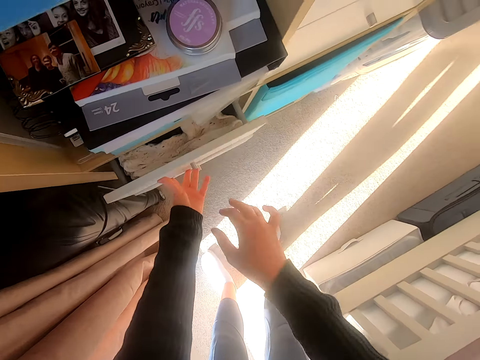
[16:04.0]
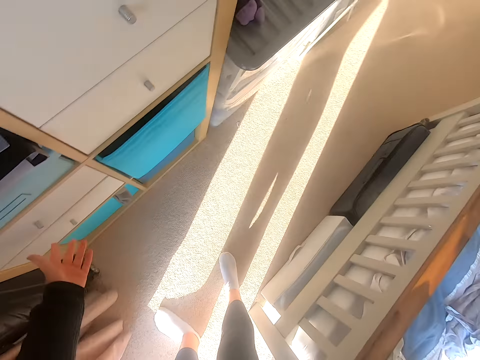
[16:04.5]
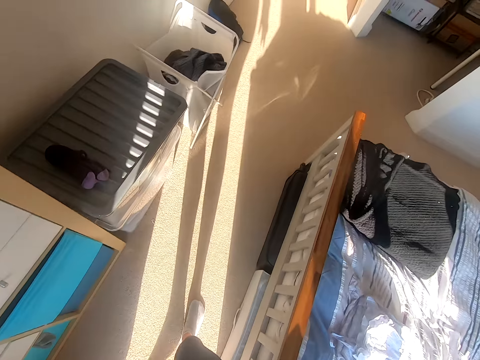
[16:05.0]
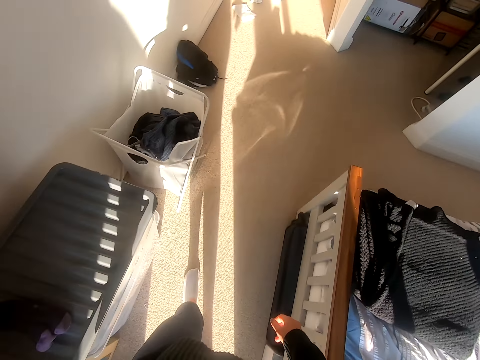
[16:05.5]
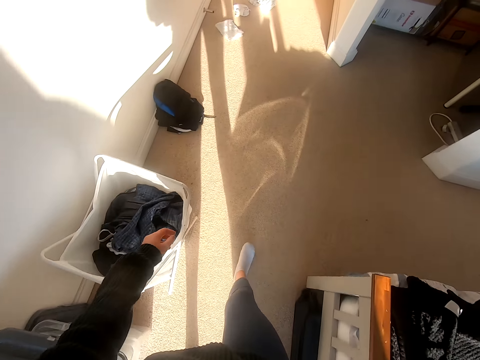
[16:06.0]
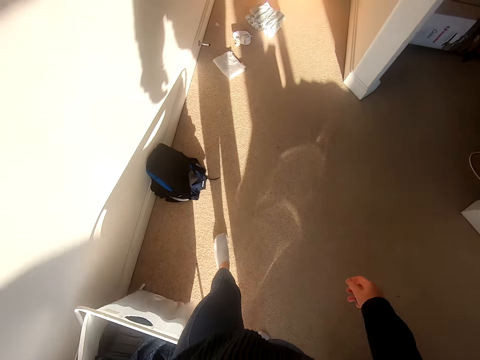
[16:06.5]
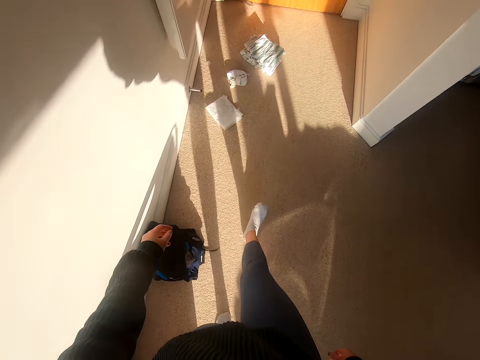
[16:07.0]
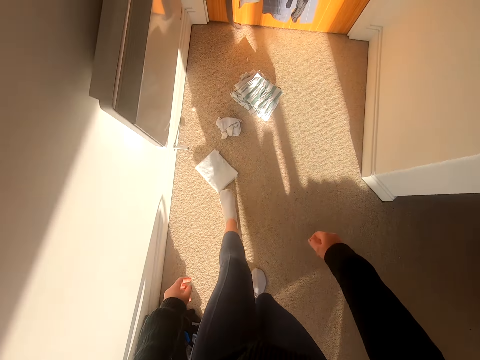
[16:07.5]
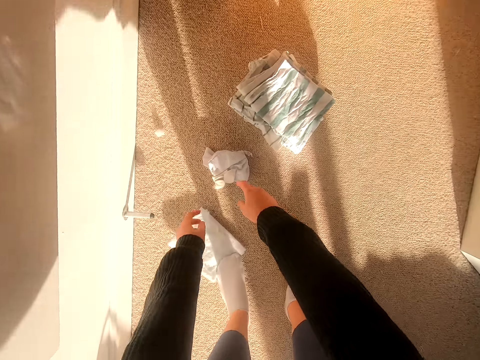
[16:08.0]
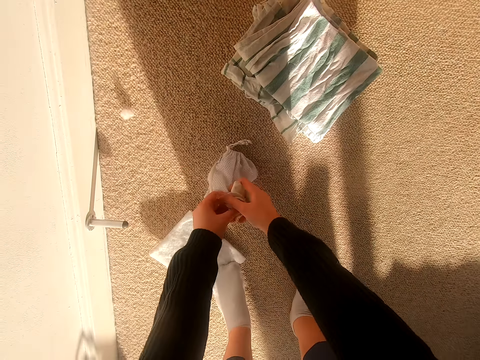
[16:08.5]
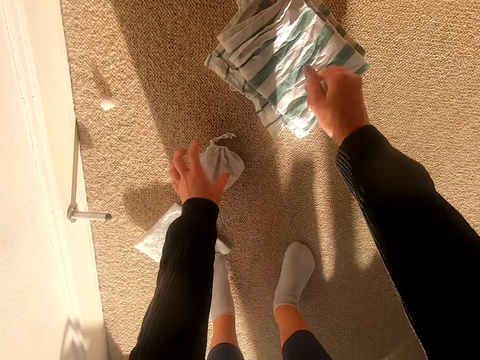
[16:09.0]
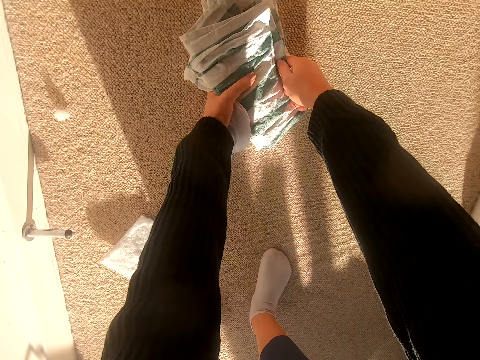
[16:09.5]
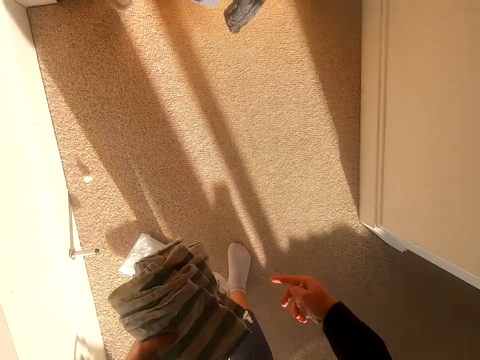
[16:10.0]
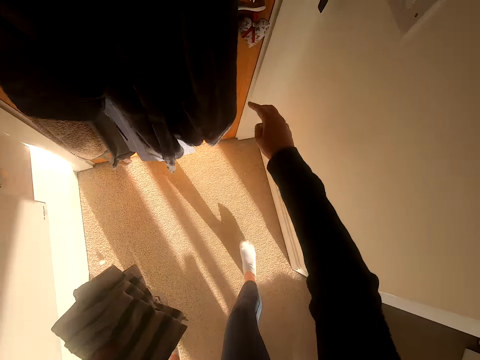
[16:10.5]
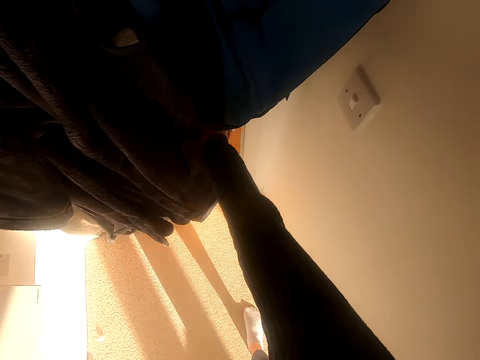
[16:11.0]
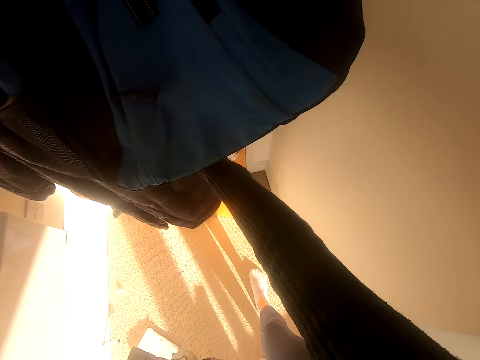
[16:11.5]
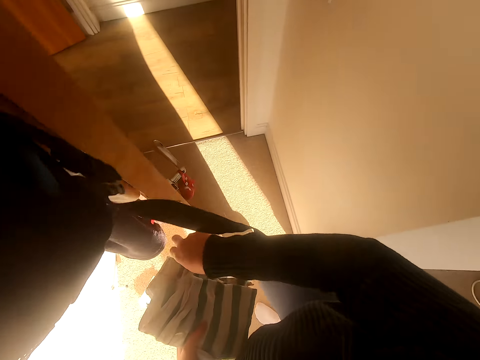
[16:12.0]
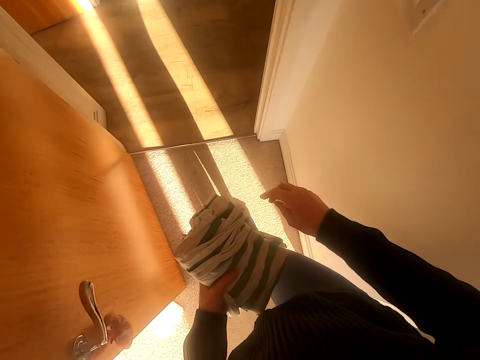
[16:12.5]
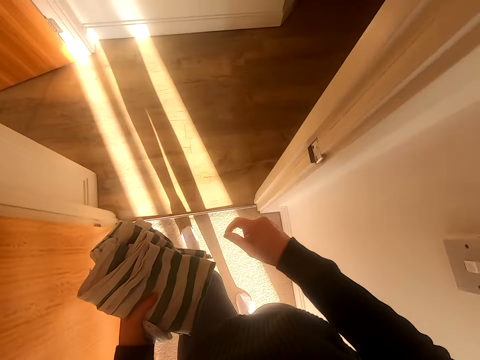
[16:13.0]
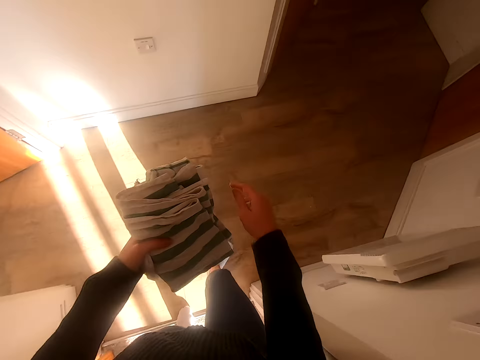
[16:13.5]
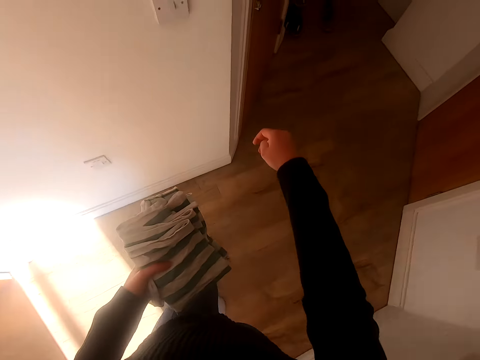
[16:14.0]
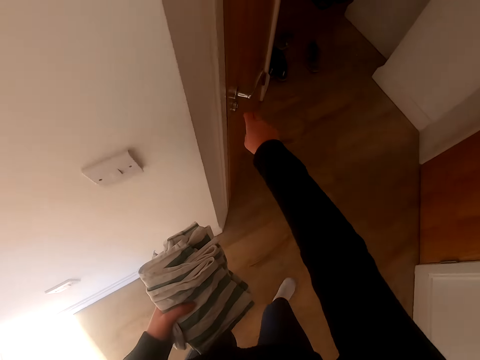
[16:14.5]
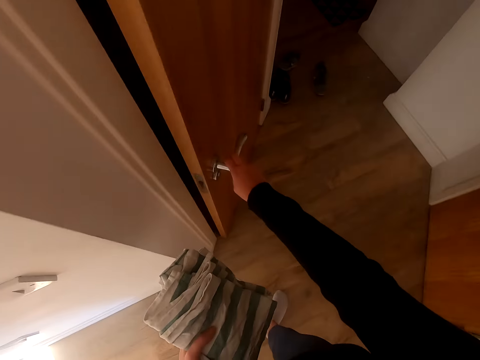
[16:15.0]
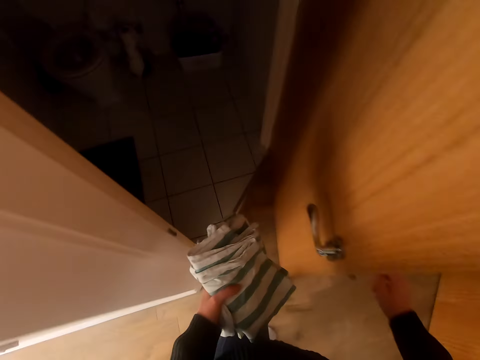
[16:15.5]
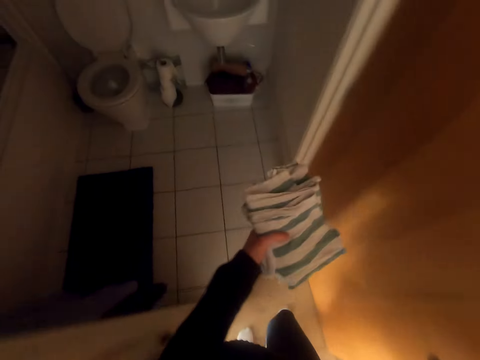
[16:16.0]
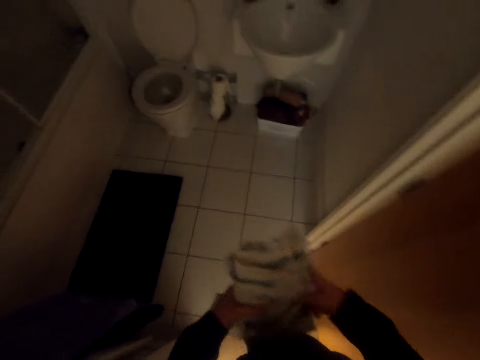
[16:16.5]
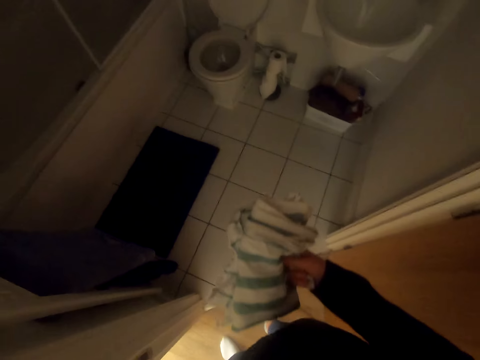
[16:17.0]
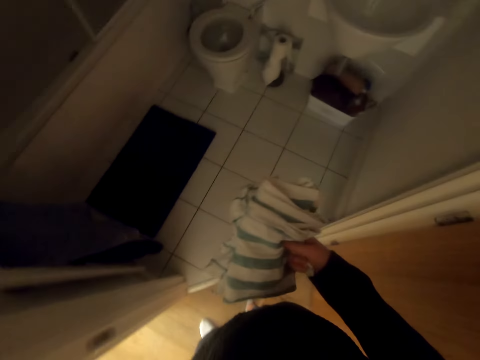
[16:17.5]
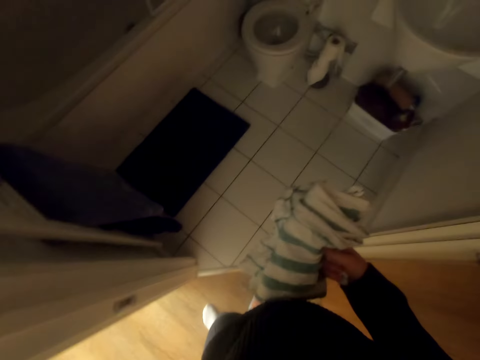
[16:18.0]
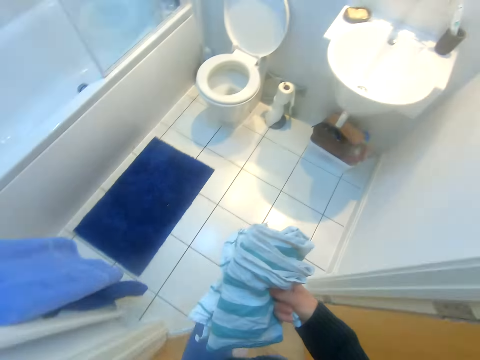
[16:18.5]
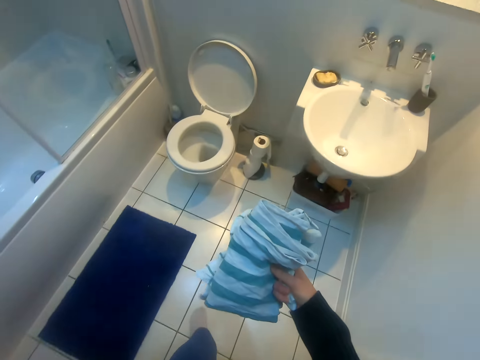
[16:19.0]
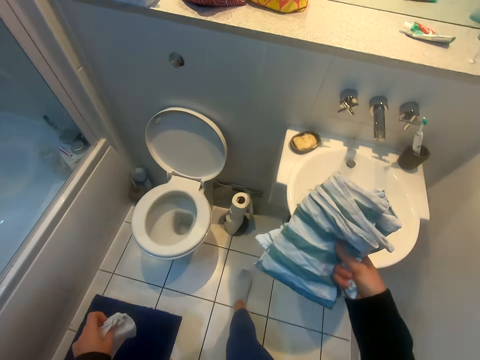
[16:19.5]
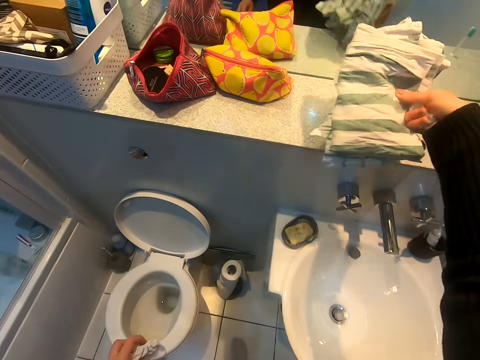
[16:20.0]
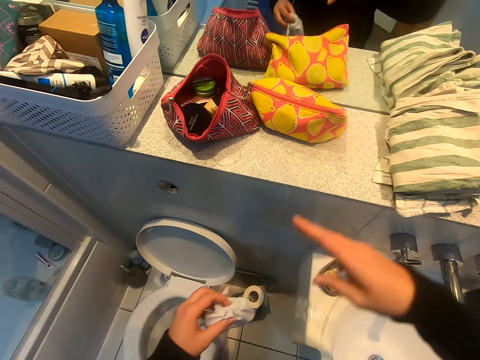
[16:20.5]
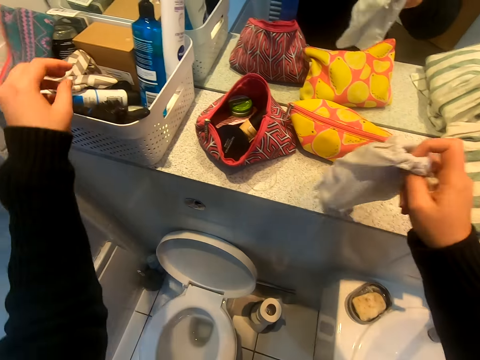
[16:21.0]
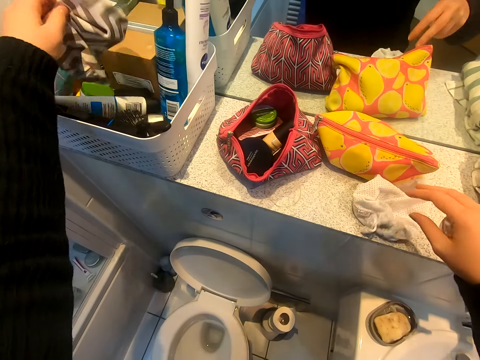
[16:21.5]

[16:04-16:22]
The camera wearer closes the drawer. They walk around the room. They squat. They pick a cloth. They pick a cloth again. They pick up a towel. They stand up. They open a door. They walk out of the room. They walk around the room. They open the washroom door. They walk in the washroom. They switch the cloth to the other hand. They switch on the light. They walk in the washroom. They put the cloth on the wall or countertop. They switch the cloth to the other hand. They pick a purse.

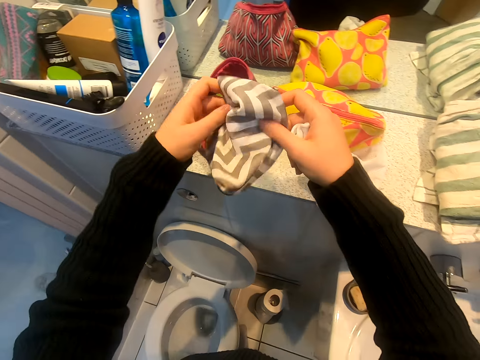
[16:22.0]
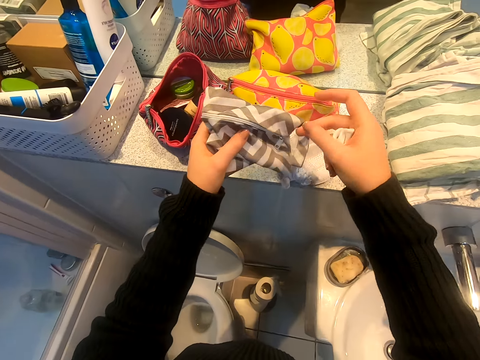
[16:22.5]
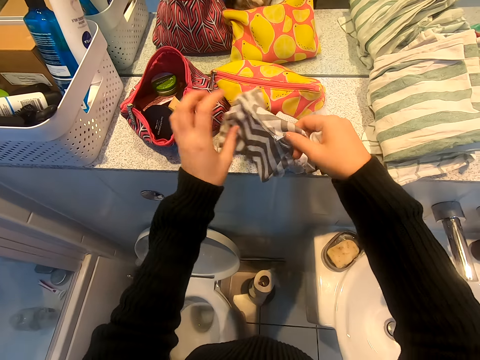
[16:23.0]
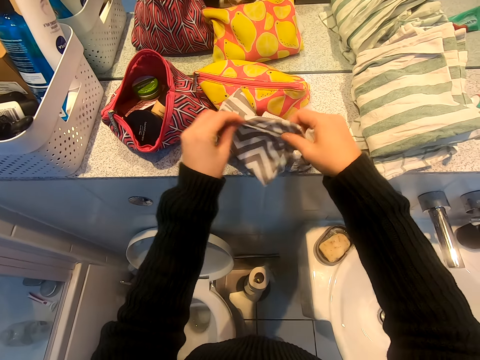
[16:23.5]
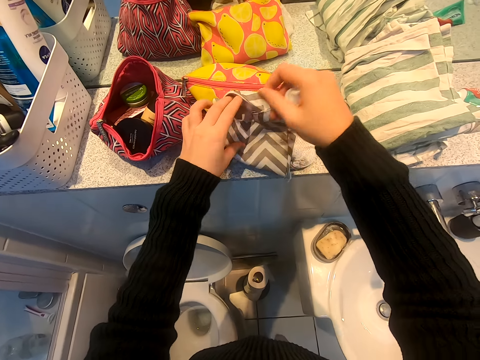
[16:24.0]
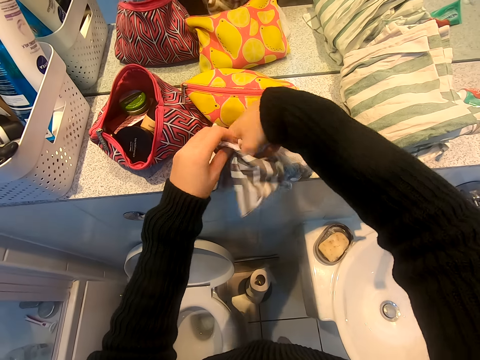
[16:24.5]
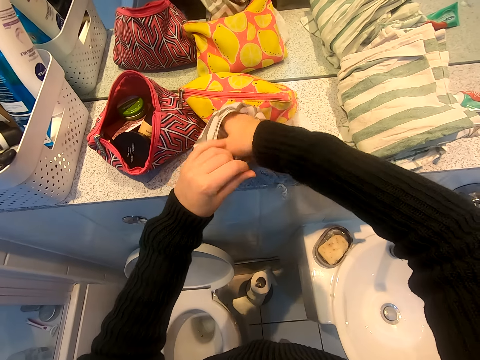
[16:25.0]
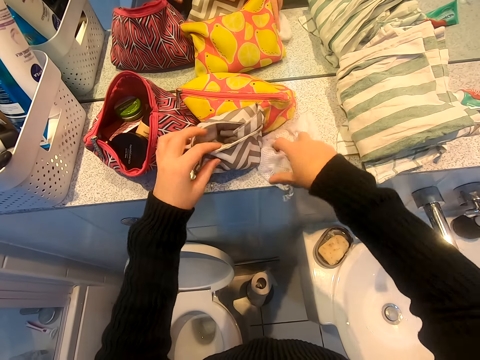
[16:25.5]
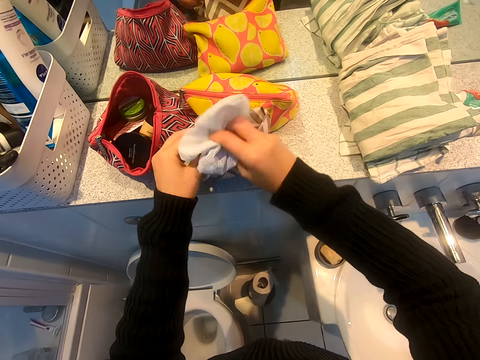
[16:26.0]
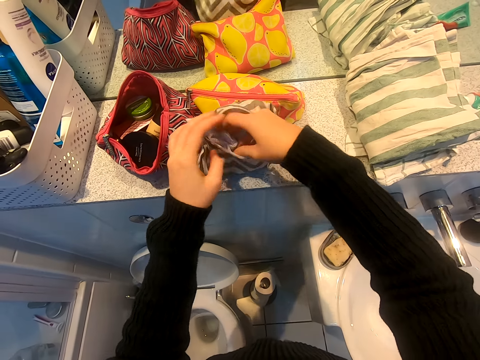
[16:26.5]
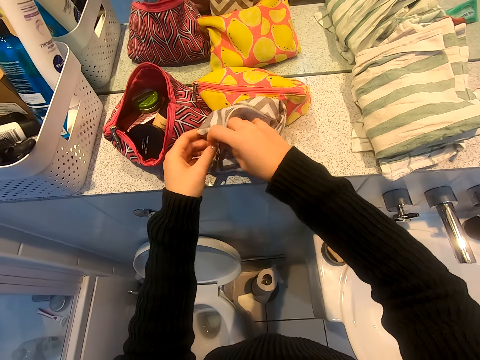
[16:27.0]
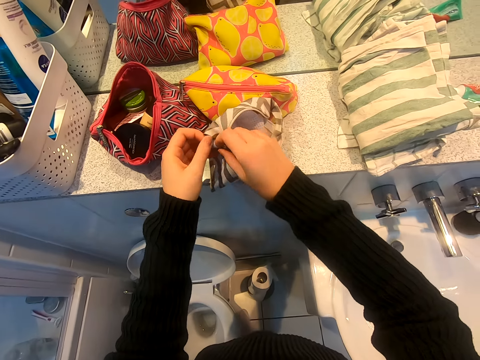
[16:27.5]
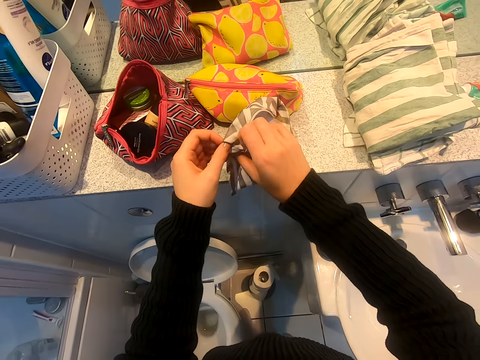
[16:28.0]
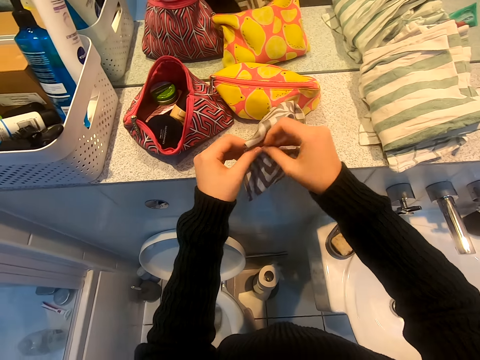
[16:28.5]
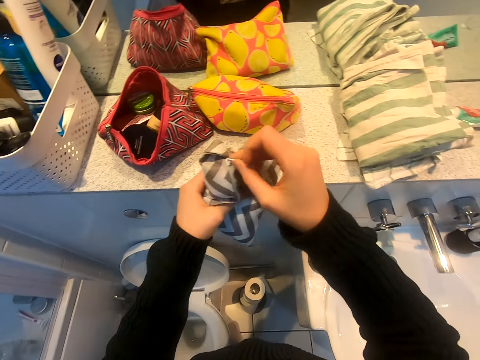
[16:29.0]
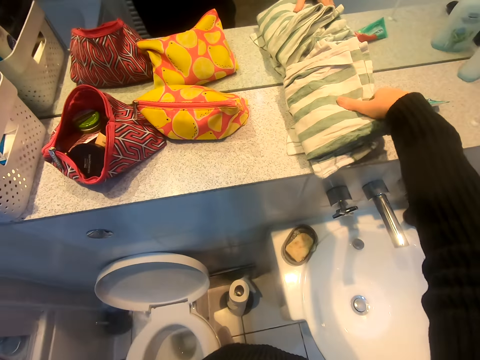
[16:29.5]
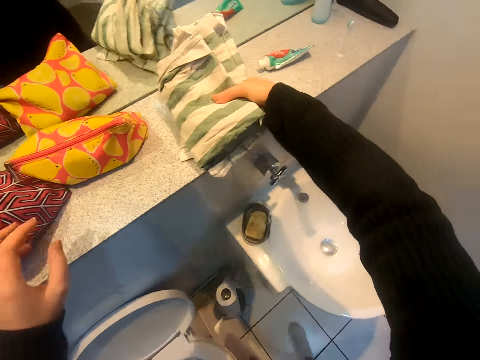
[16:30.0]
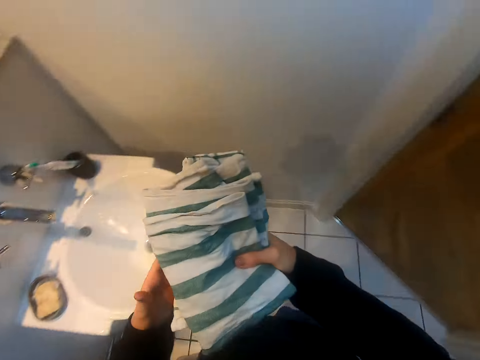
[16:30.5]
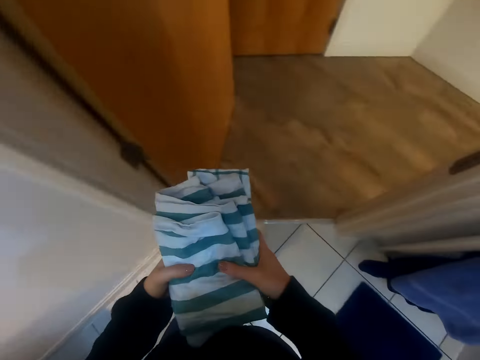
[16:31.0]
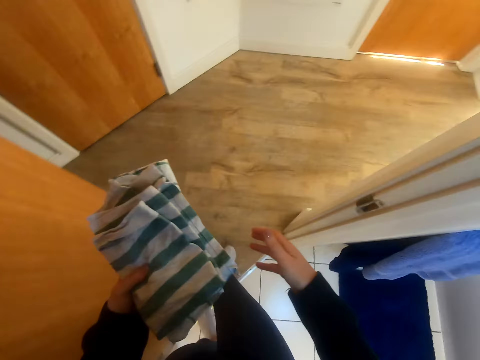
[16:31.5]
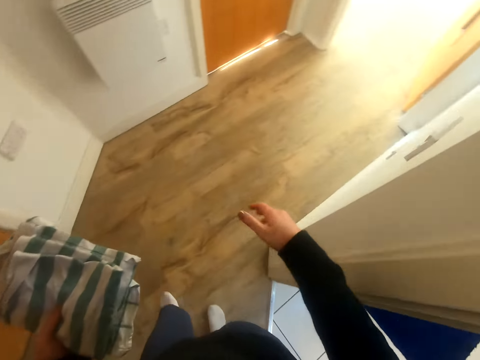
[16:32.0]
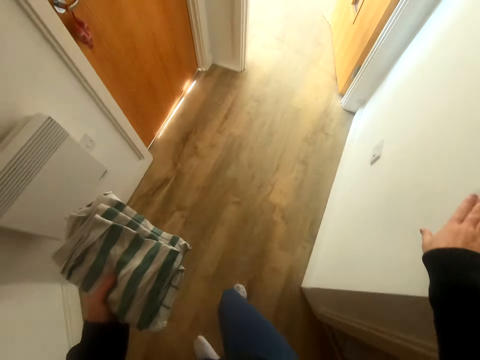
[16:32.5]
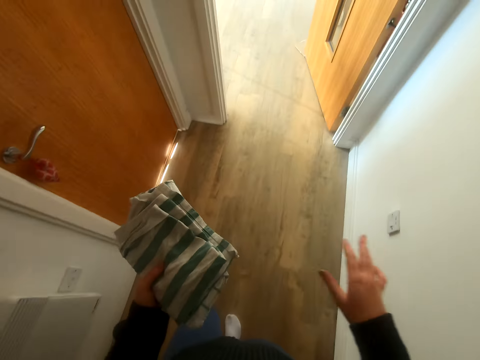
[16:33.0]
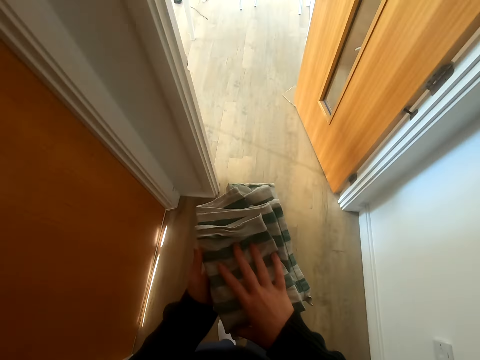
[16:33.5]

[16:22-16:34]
The camera wearer stretches the small bag or purse. They switch the purse to the other hand. They flip the purse. They open the purse. They put the cloth in the purse. They pick a cloth. They put the cloth in the purse. They close the purse. They pick the clothes. They walk out of the bathroom. They walk around the room. They switch off the lights. They walk around the house.
